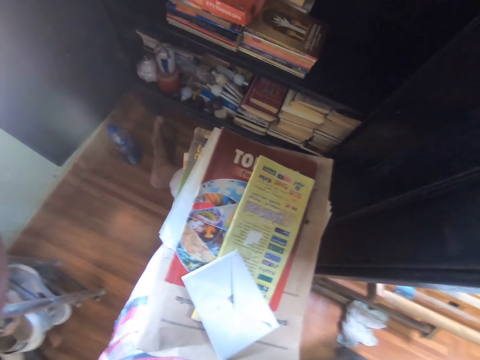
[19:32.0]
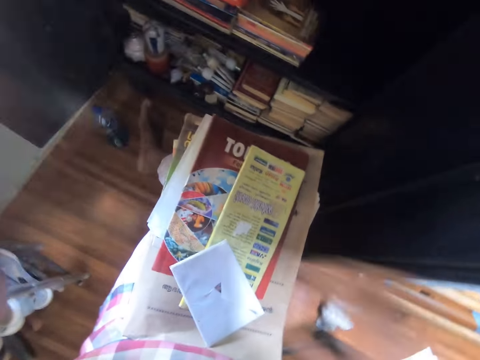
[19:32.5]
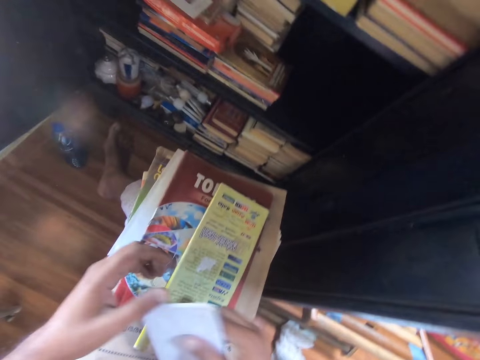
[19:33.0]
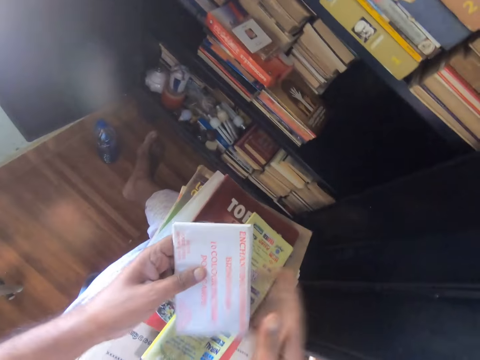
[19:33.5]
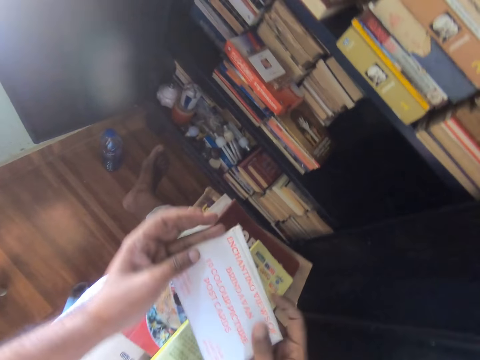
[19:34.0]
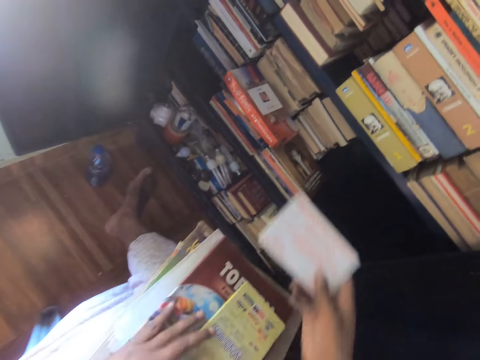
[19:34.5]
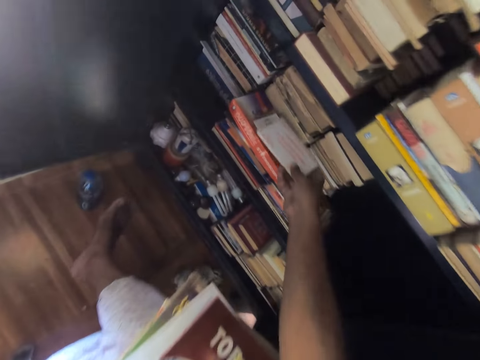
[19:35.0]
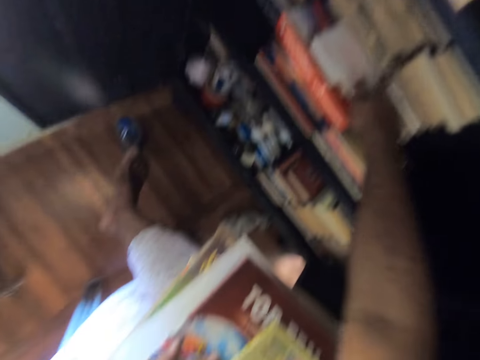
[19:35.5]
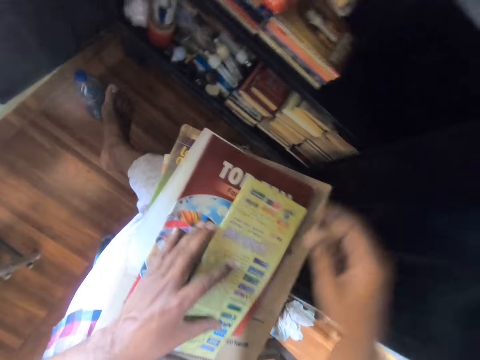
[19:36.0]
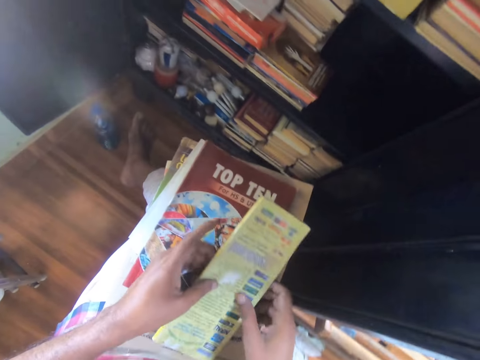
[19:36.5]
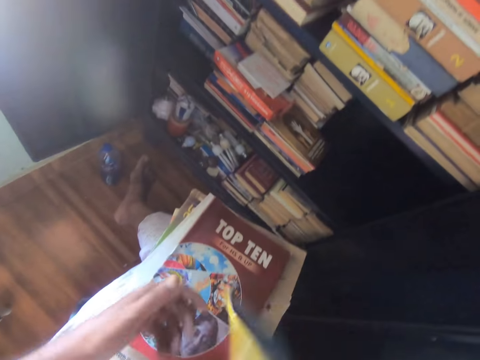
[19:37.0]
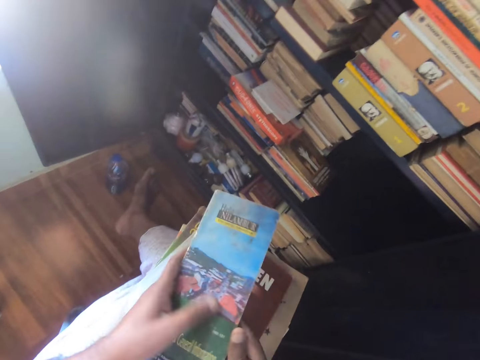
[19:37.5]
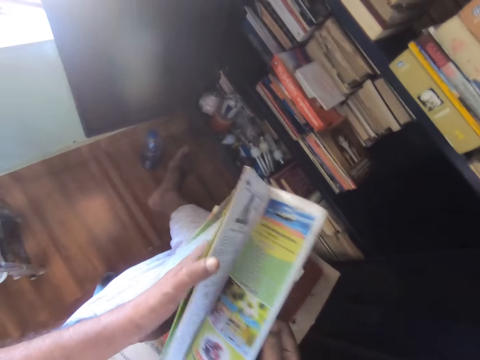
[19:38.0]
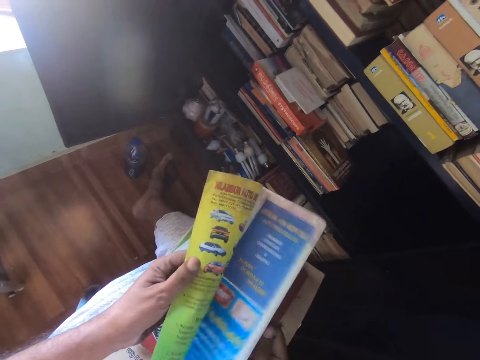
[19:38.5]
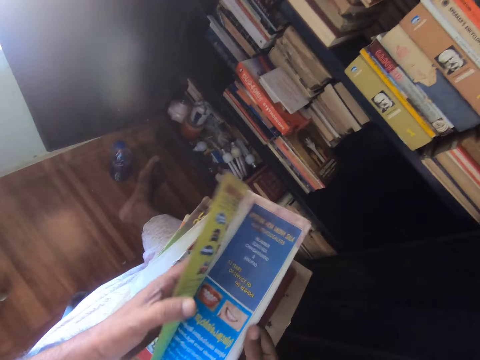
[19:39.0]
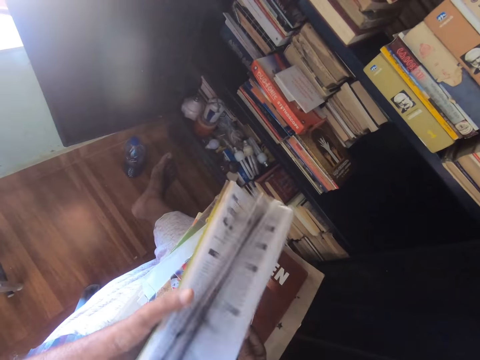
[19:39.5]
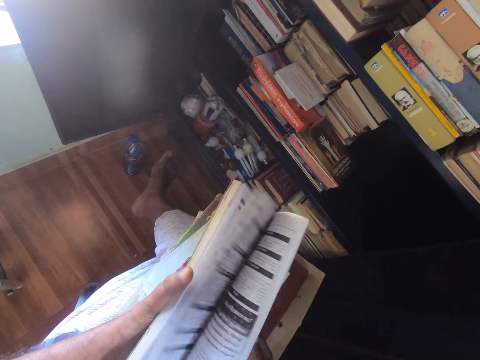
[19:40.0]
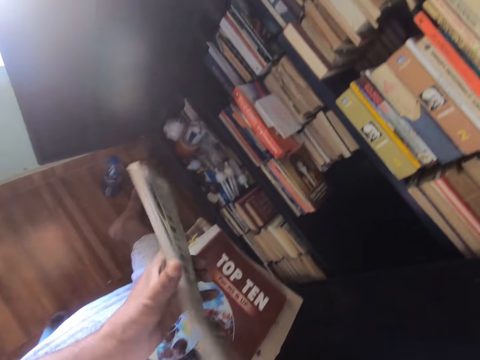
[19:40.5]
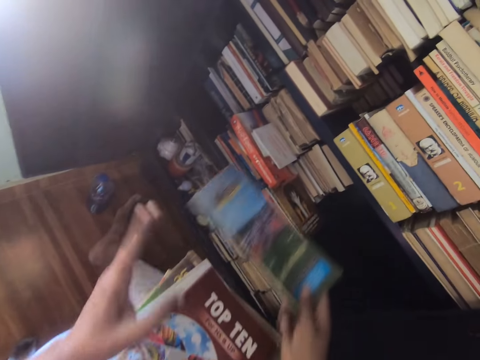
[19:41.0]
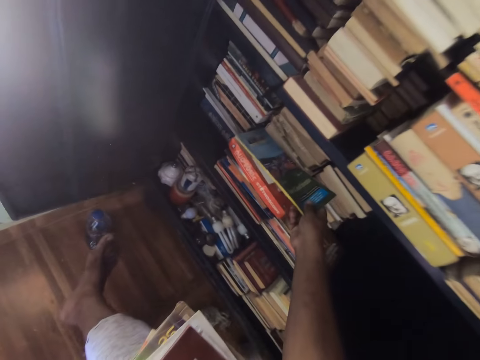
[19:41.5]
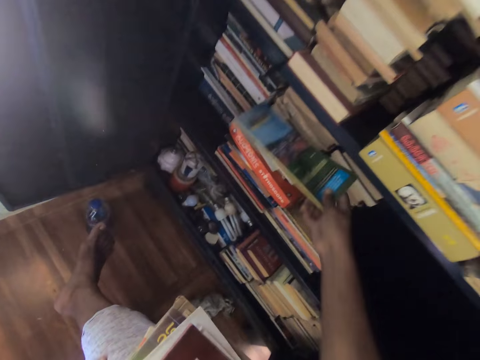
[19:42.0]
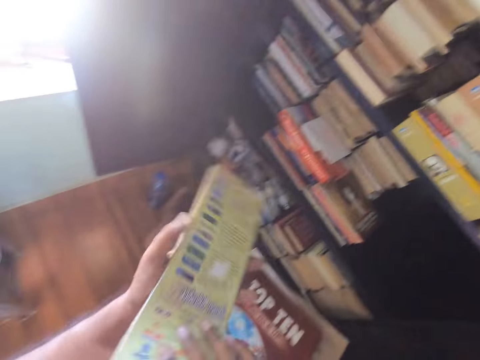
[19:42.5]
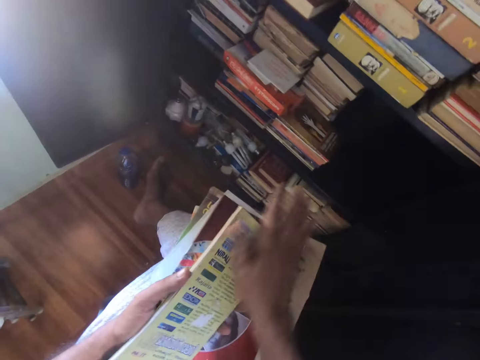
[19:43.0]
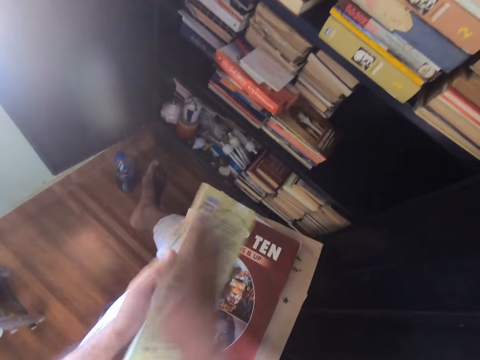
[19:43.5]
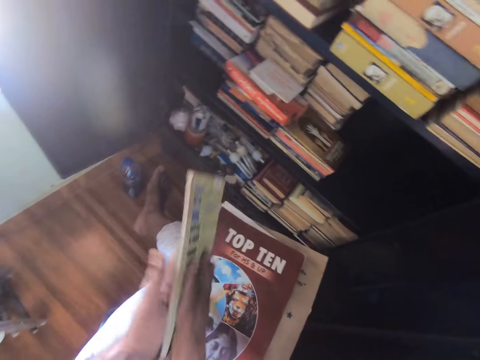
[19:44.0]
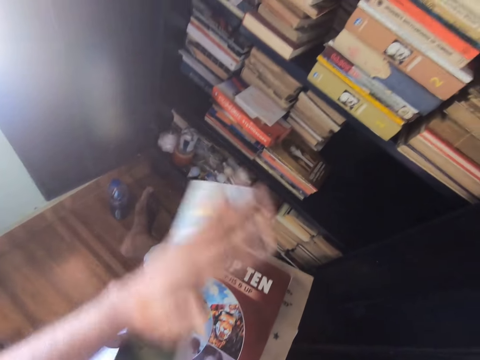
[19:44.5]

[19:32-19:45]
The camera wearer picks up an envelope with his right hand. He turns the envelope with his right hand. He reads the envelope. He puts the envelope on the shelf with his right hand. He picks up the book. He turns the paper with his right hand. He flaps the pages of the book with his left hand. He flaps the pages with his right hand. He puts the book in the shelf. He wipes the book with his right hand.

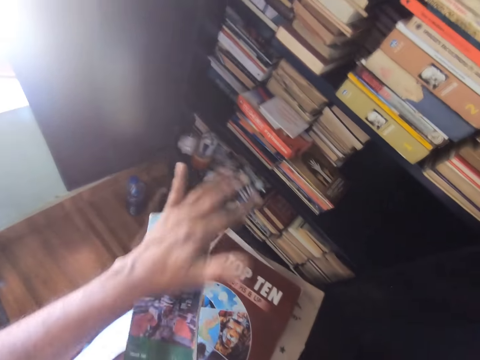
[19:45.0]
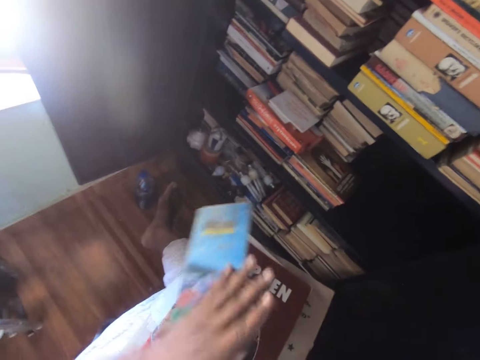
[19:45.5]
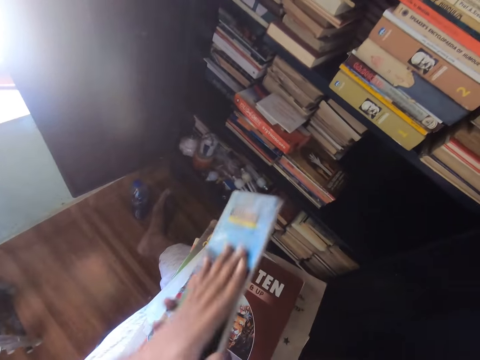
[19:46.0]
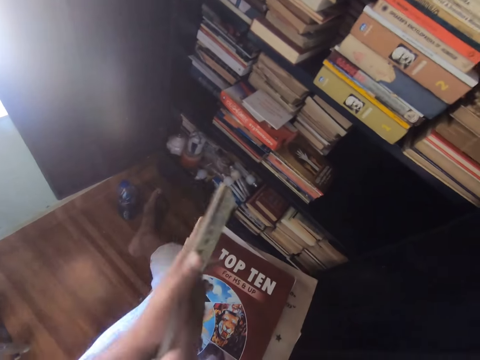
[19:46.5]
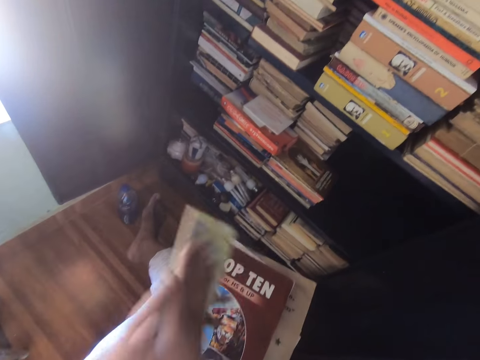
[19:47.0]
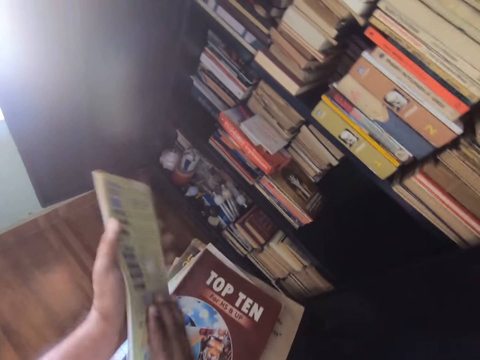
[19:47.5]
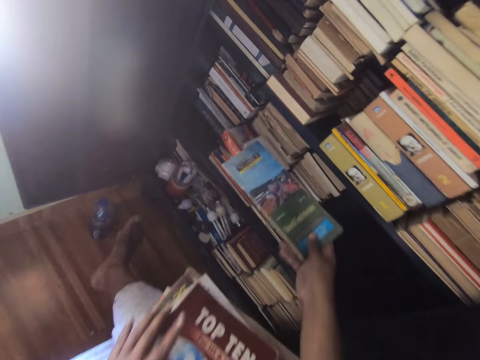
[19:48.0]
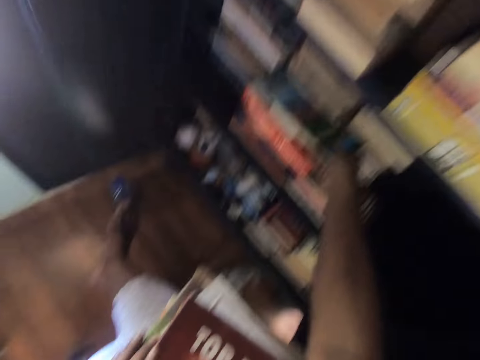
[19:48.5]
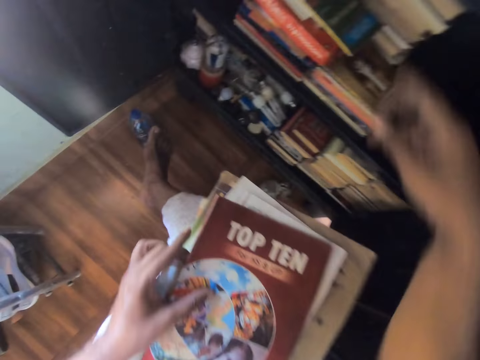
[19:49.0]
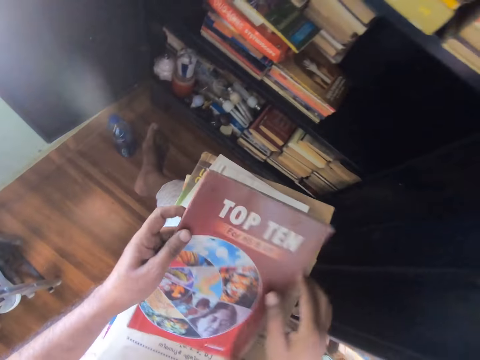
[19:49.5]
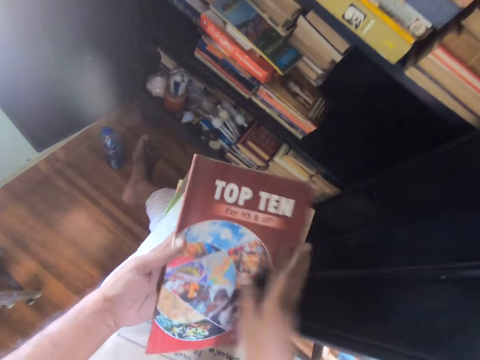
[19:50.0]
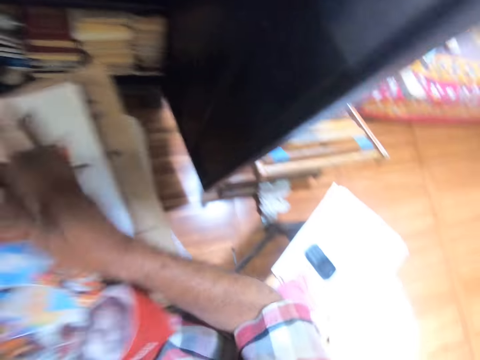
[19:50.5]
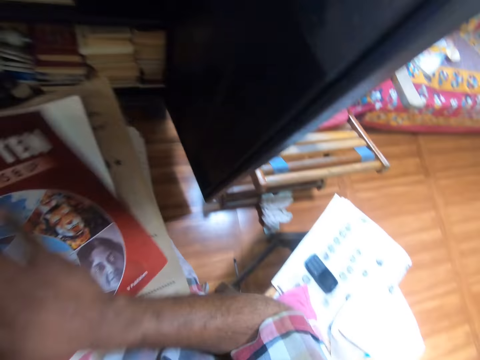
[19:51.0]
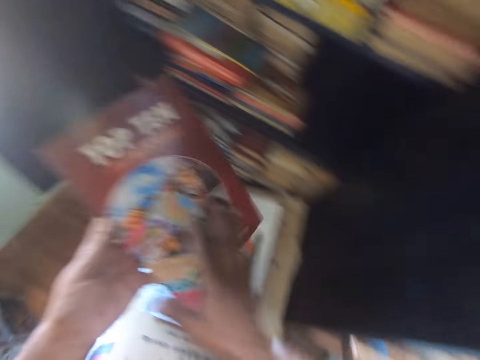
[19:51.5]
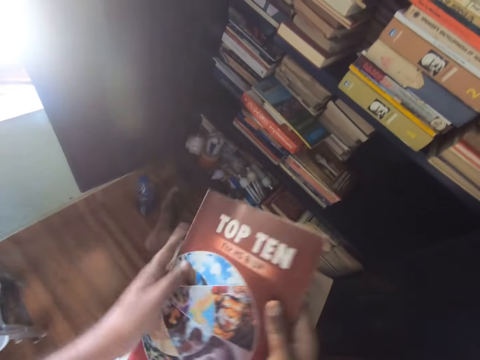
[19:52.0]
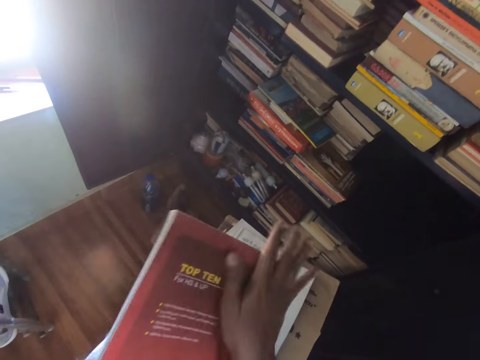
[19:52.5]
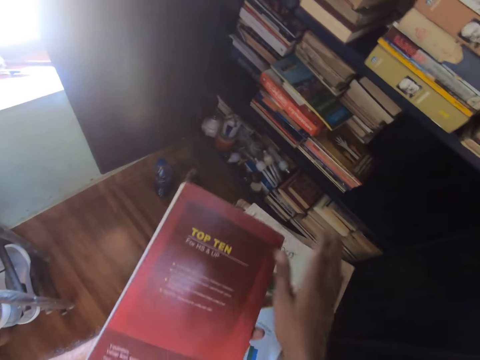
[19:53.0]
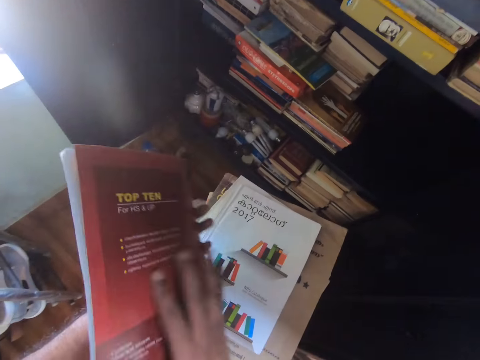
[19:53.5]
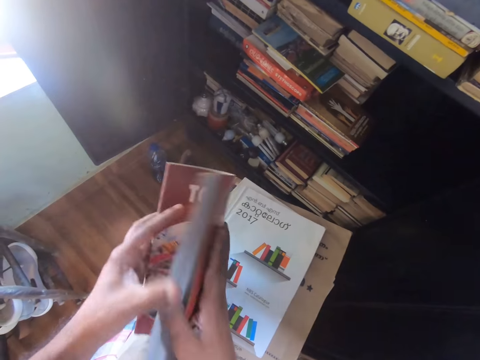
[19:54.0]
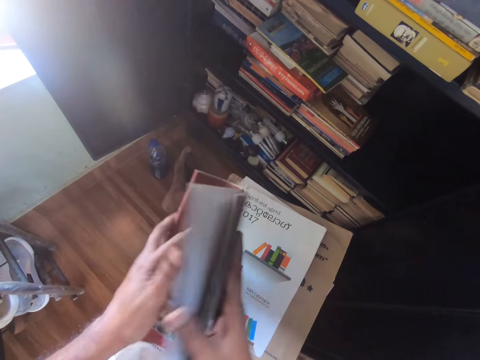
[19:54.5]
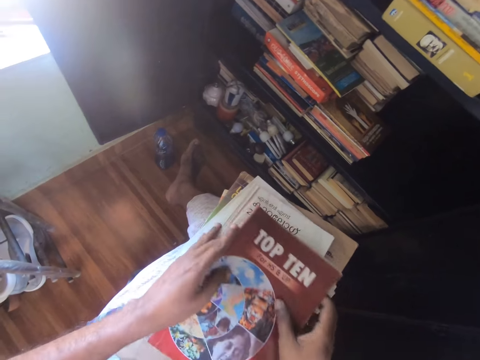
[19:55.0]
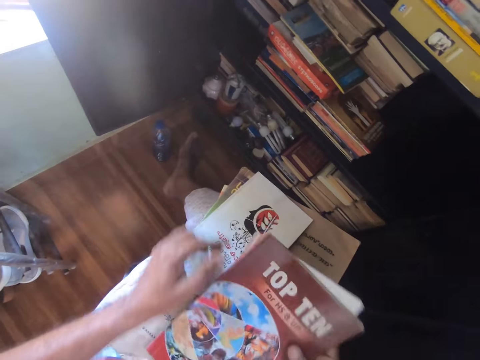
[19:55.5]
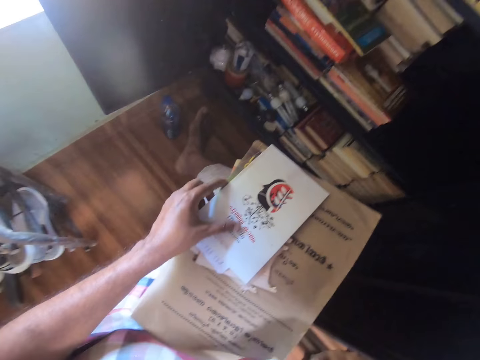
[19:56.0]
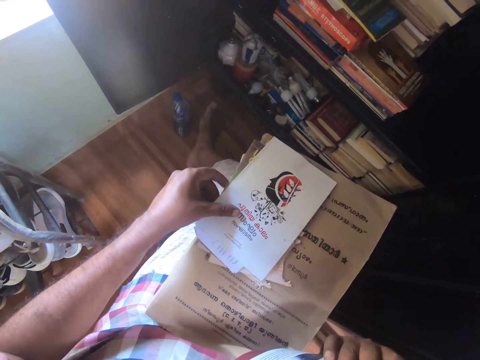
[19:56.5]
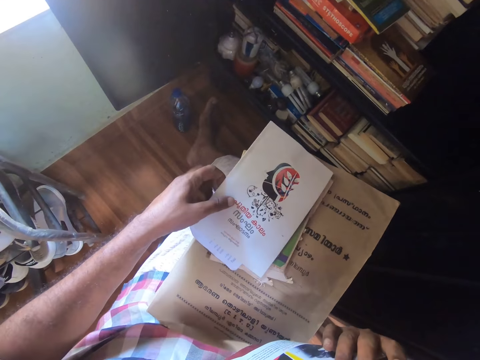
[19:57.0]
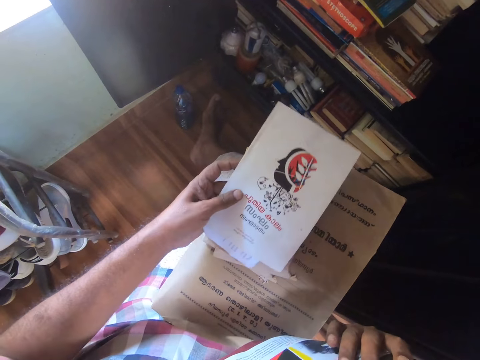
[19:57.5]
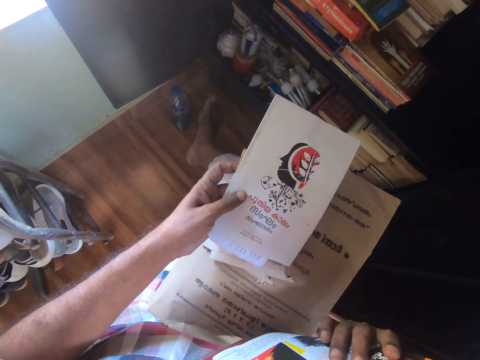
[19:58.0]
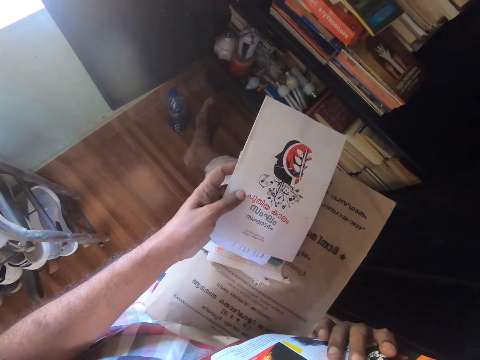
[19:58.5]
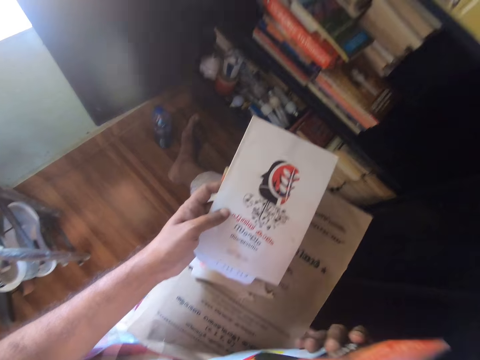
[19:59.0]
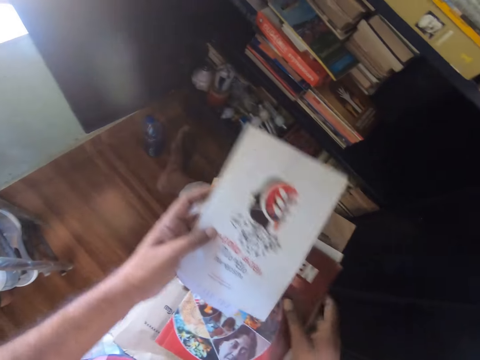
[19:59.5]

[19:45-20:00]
The camera wearer wipes the book with his right hand. He puts the book on the shelf. He lifts the book with his left hand. He wipes the book with his right hand. He turns the book with his right hand. He flaps the pages of the book with his left hand. He lifts a paper with his left hand. He lifts the book with his right hand and puts the book aside.
